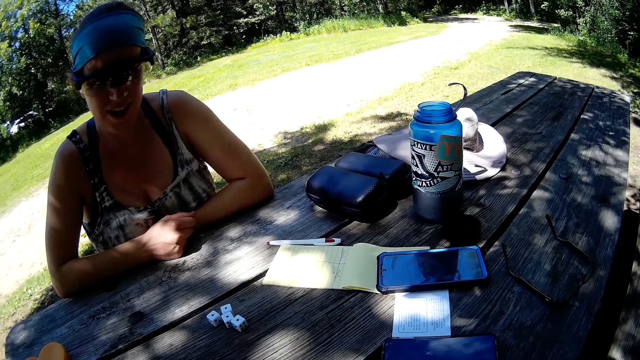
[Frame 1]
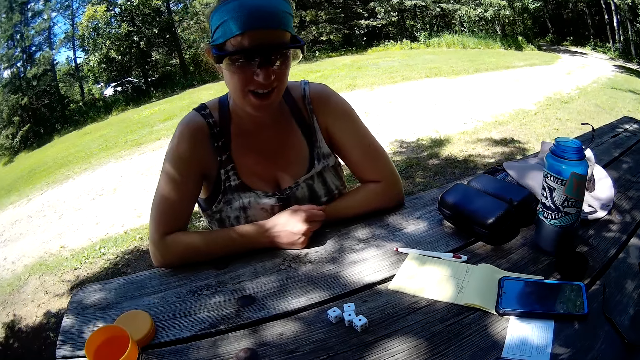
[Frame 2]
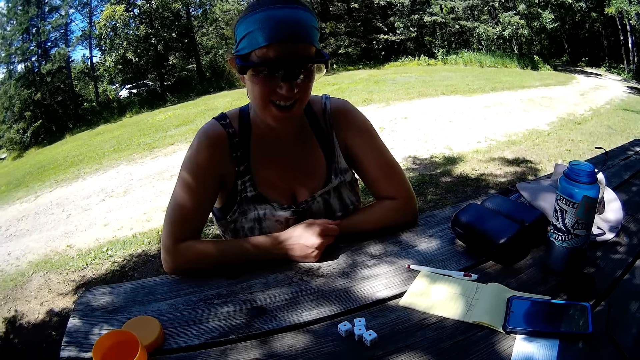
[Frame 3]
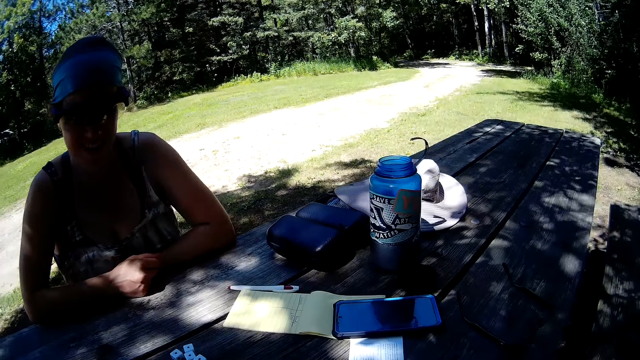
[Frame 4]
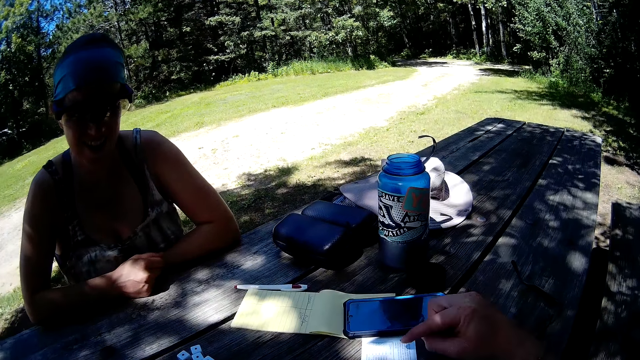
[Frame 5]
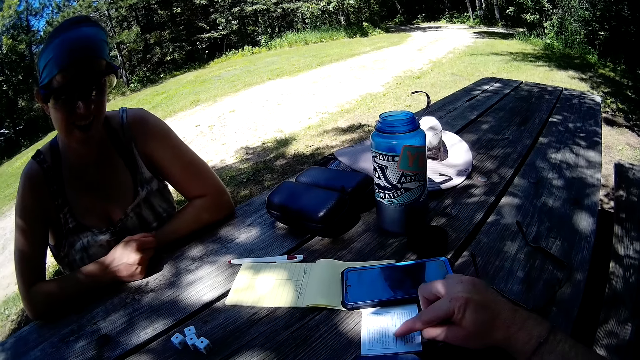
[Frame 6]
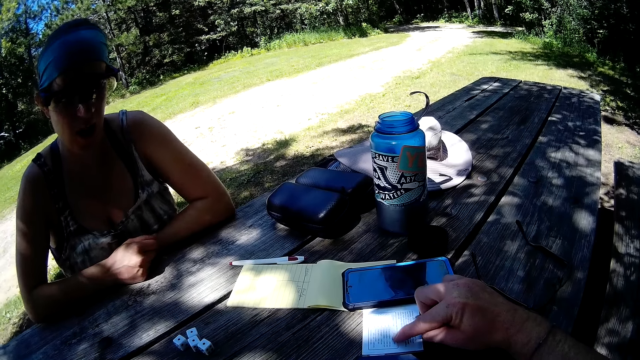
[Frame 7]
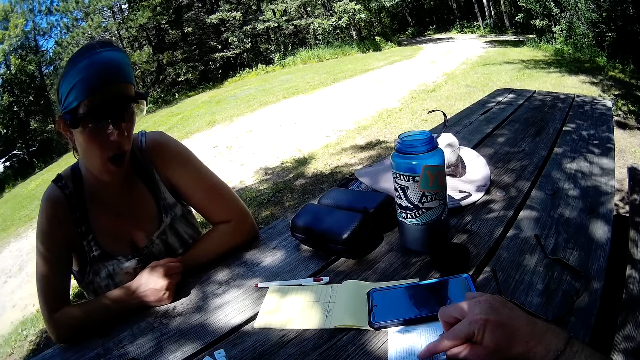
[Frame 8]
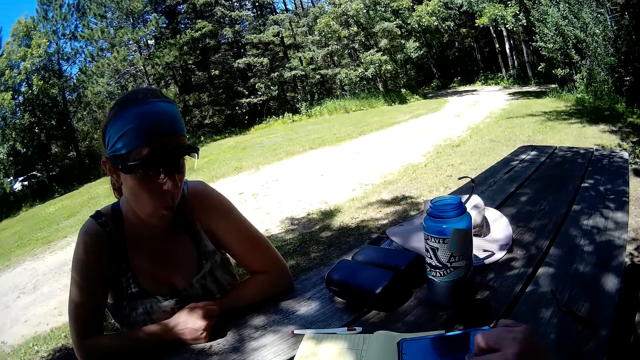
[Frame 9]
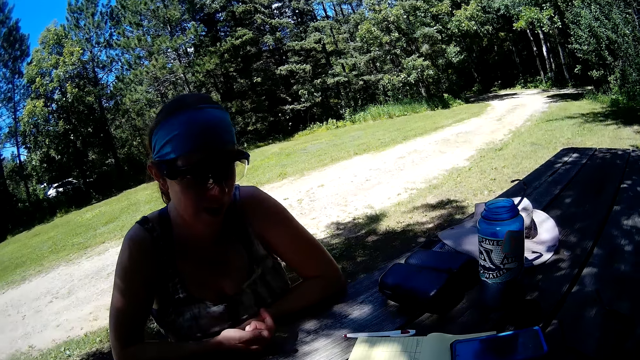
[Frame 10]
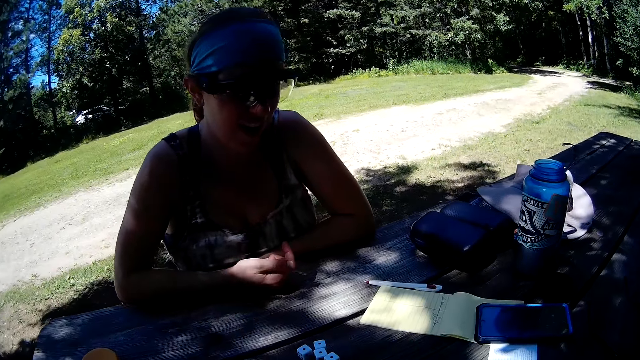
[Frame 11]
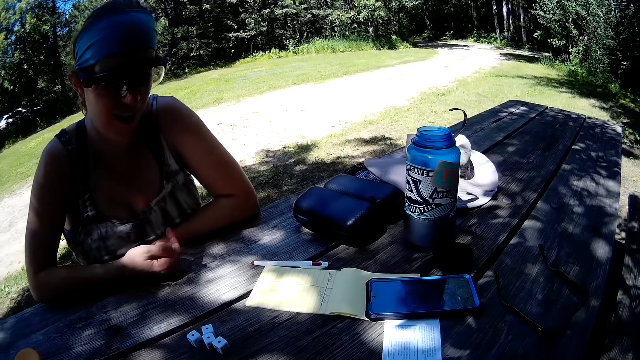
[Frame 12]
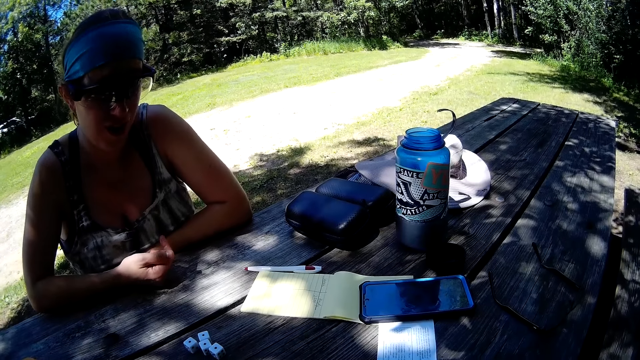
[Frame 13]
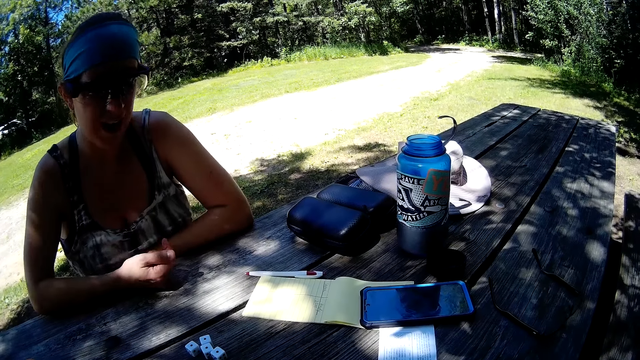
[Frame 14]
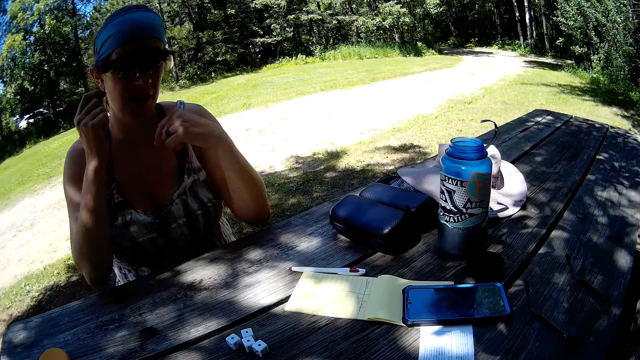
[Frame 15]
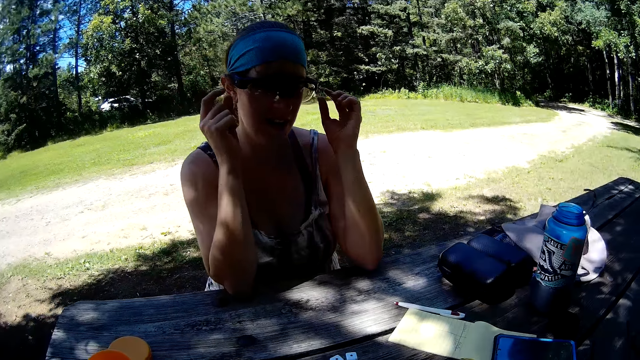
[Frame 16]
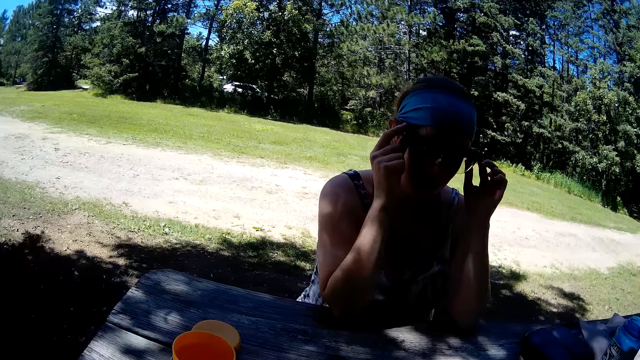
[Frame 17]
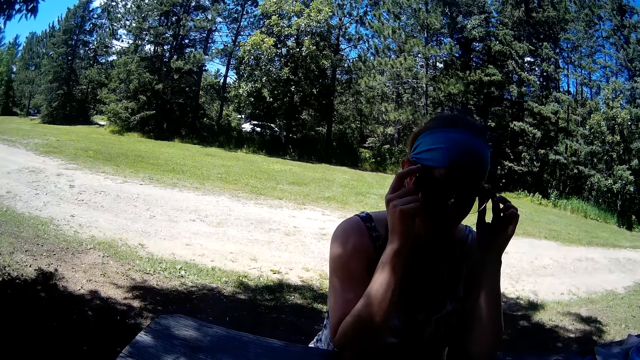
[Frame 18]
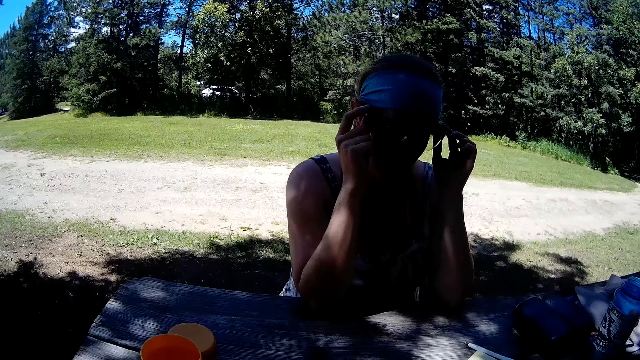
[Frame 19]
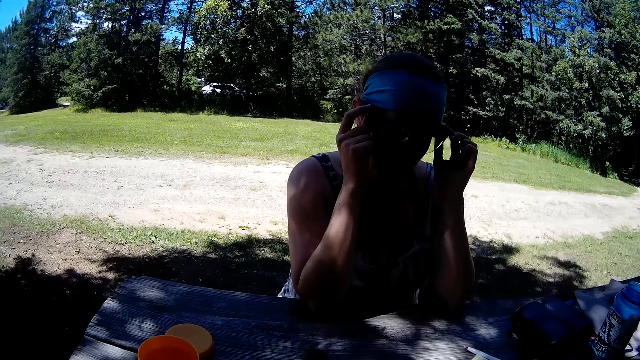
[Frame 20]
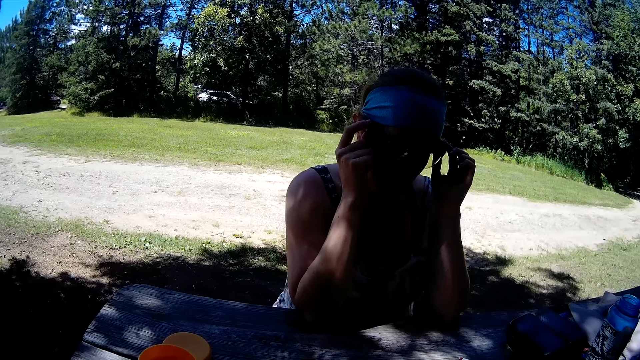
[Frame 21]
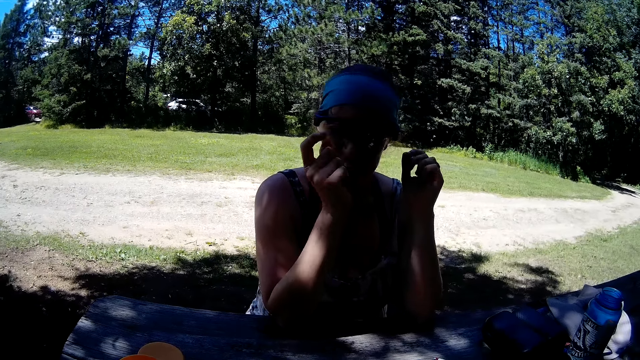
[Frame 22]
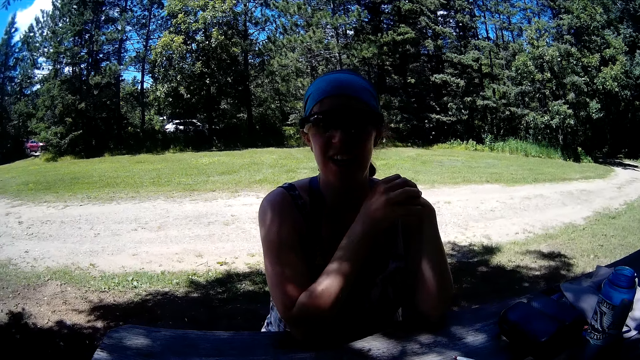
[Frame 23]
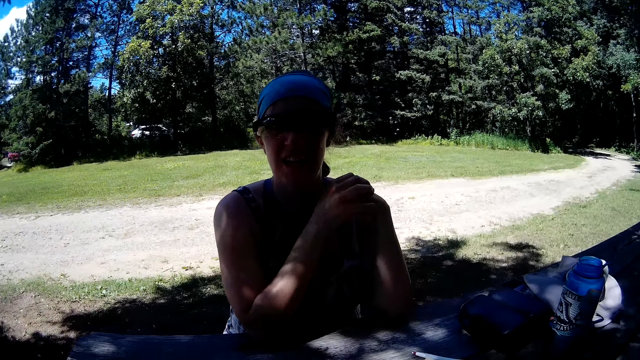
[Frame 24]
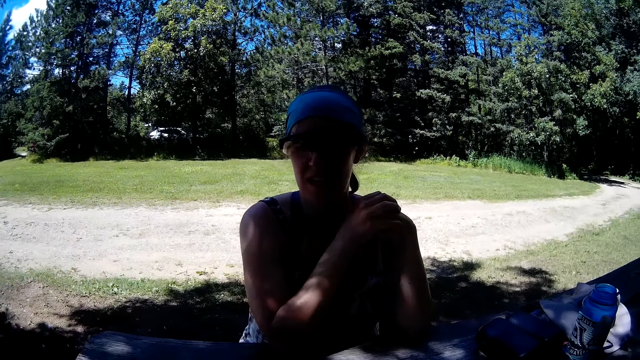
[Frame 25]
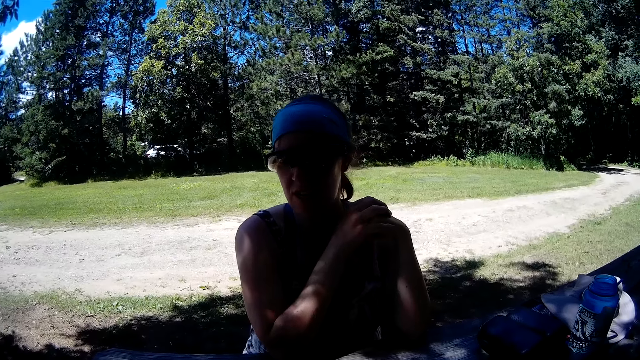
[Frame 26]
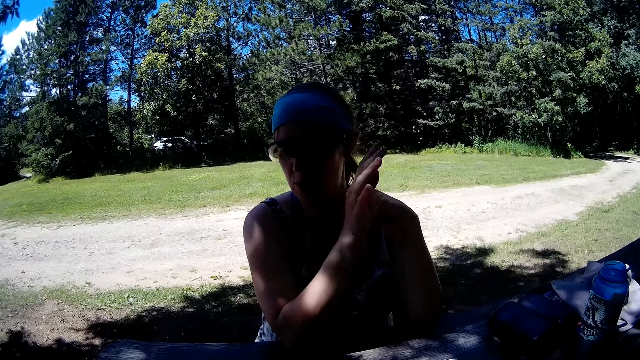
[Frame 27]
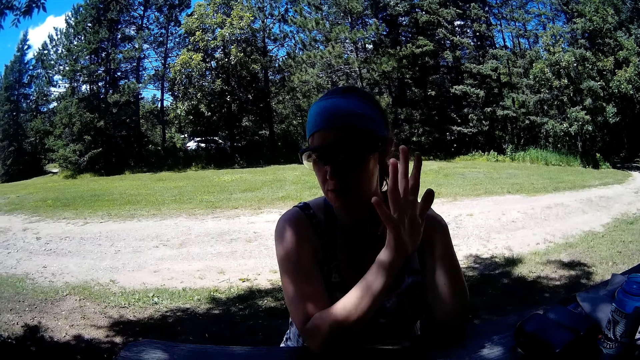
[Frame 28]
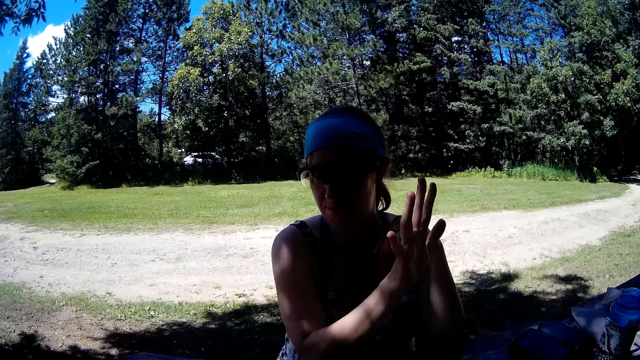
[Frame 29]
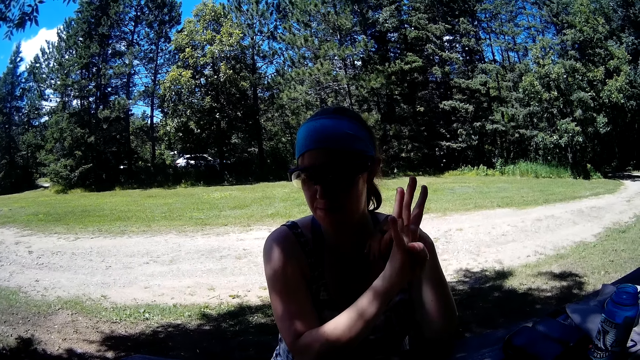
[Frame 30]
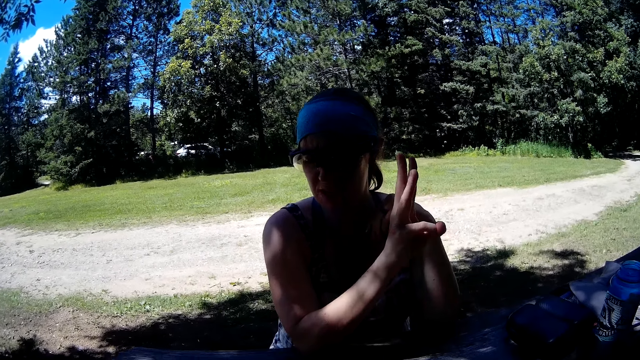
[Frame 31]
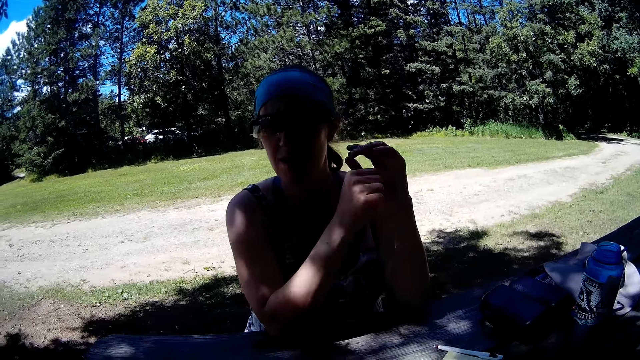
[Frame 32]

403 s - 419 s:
The camera wearer touches the paper on the table with his right forefinger. He reads a small book. He talks with a woman. The woman touches a pair of glasses on her face with both hands. She clasps both hands together with both elbows on the table.

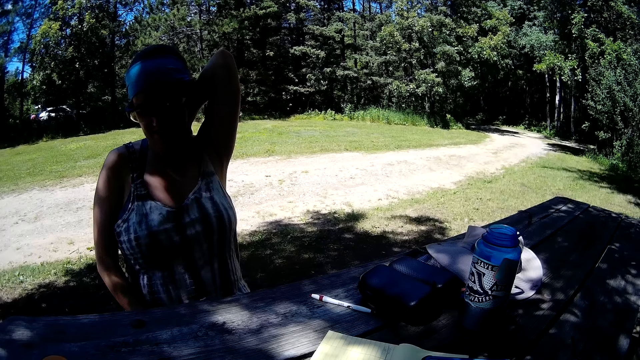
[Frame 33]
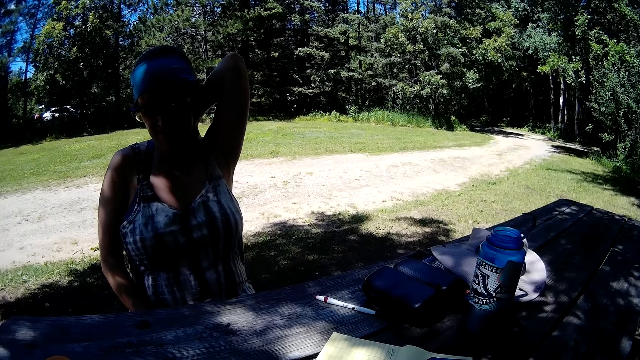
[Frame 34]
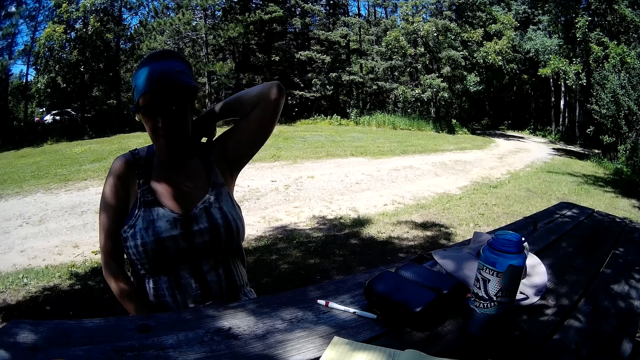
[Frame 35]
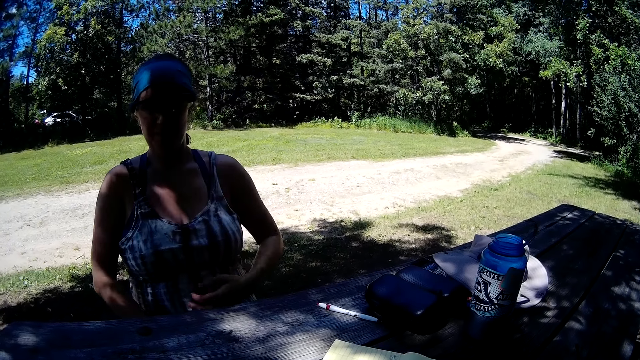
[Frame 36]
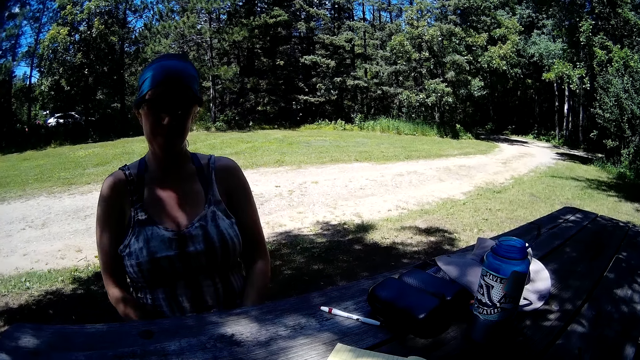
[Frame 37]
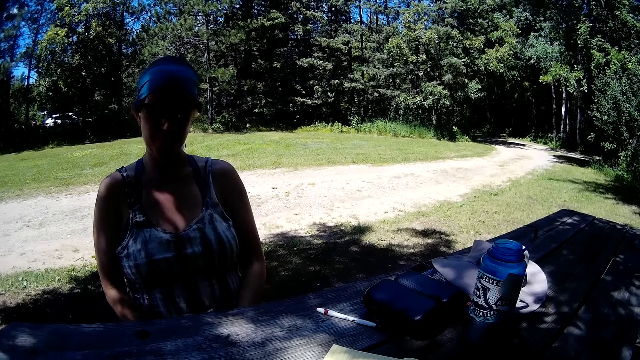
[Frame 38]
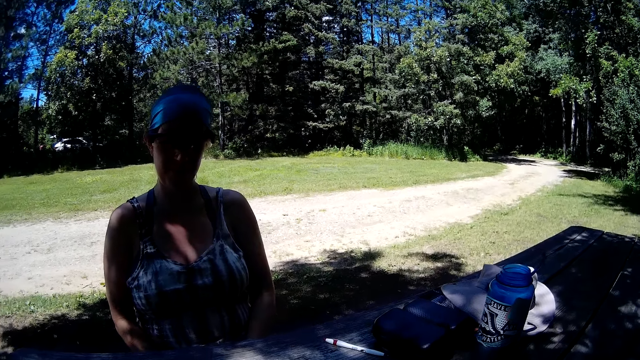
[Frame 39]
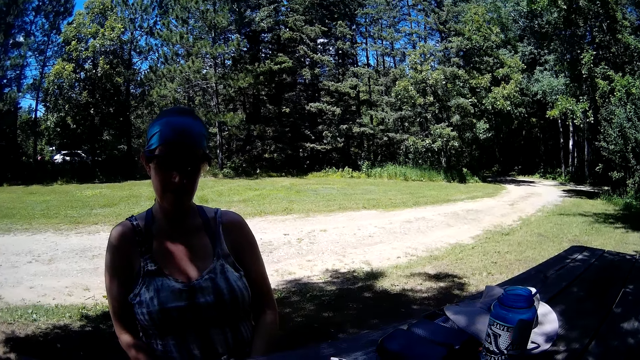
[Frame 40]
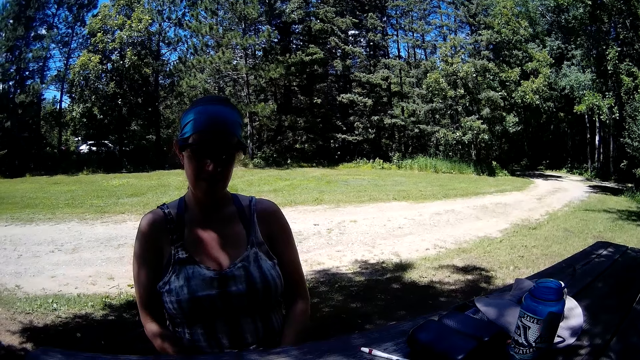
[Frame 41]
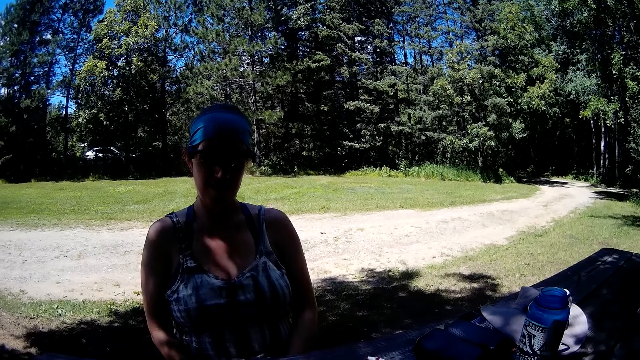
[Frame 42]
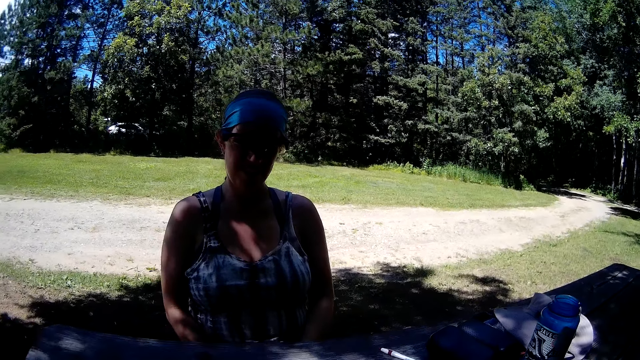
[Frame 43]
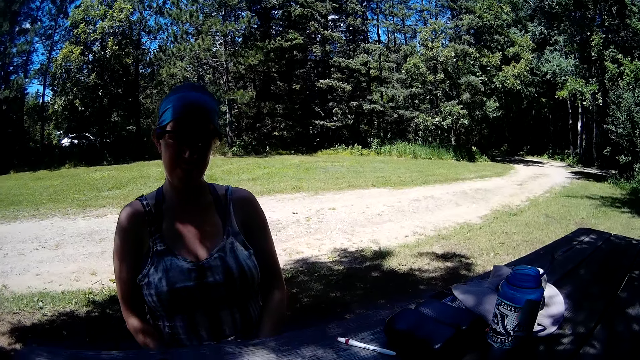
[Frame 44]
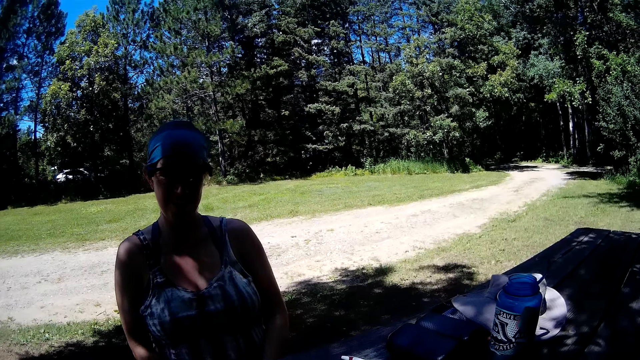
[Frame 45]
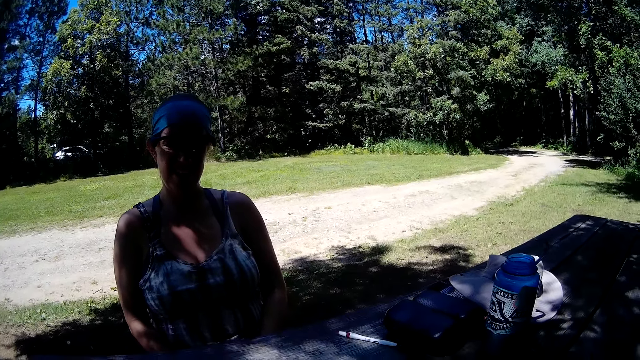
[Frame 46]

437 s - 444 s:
A woman holds both hands in her lap.
